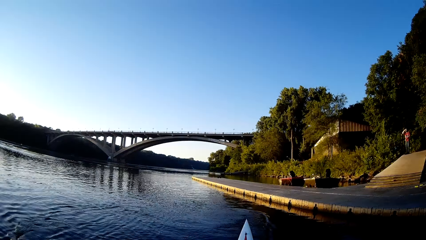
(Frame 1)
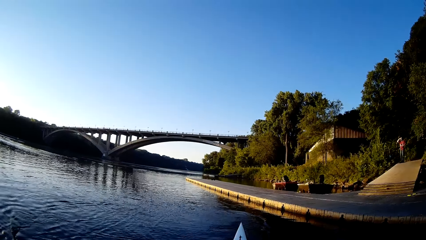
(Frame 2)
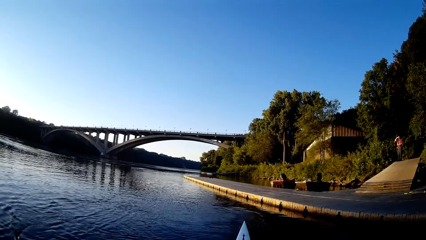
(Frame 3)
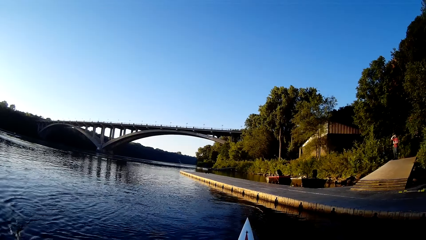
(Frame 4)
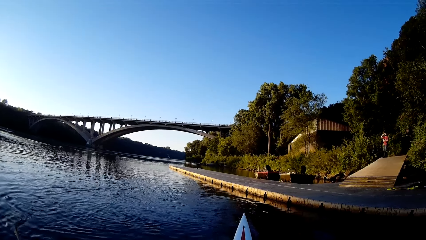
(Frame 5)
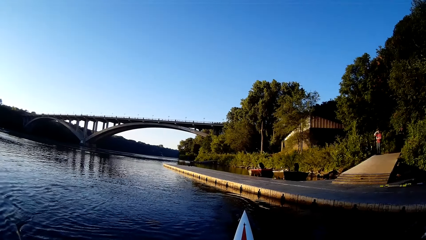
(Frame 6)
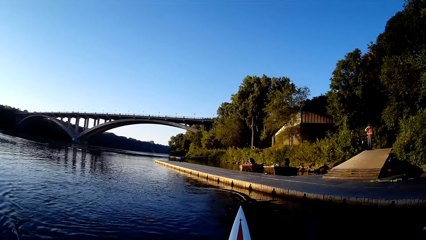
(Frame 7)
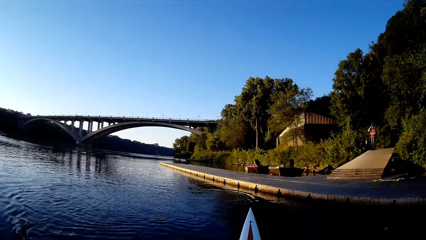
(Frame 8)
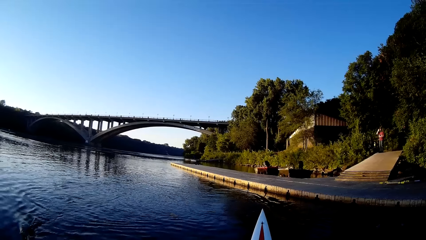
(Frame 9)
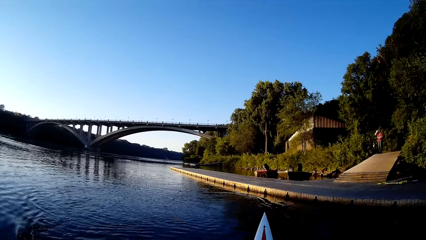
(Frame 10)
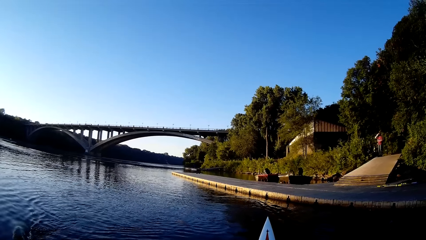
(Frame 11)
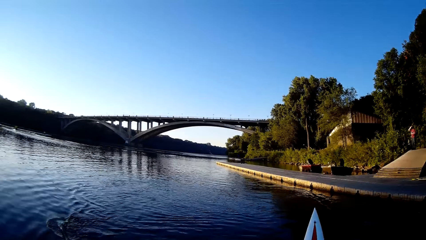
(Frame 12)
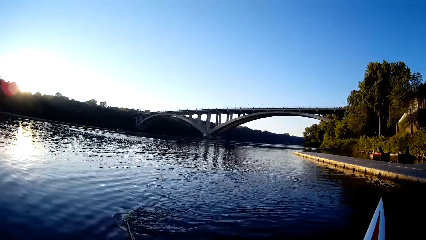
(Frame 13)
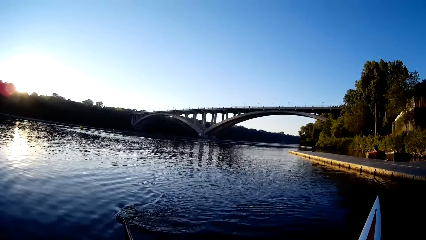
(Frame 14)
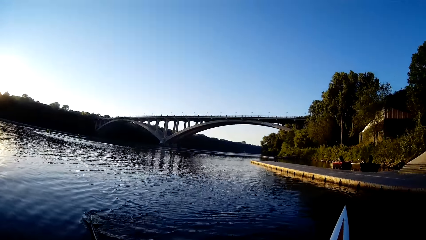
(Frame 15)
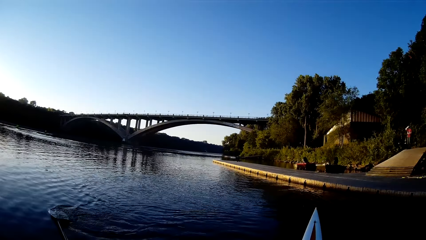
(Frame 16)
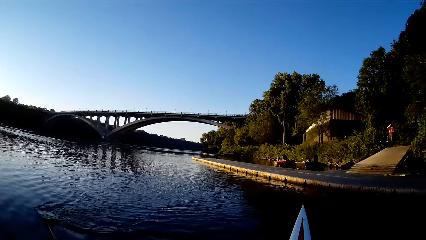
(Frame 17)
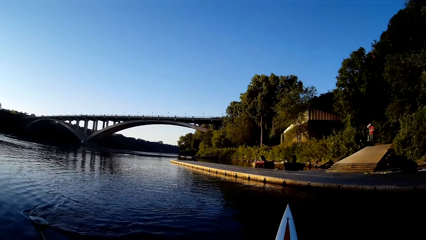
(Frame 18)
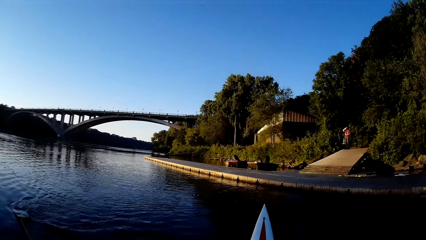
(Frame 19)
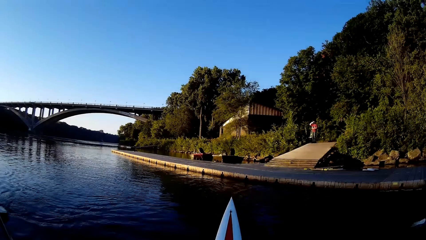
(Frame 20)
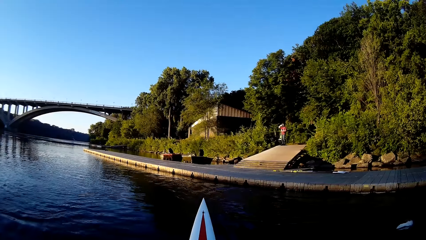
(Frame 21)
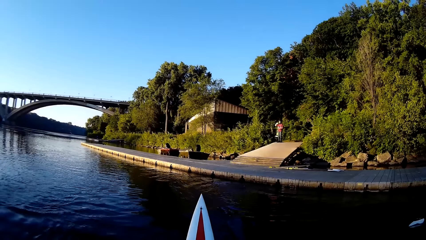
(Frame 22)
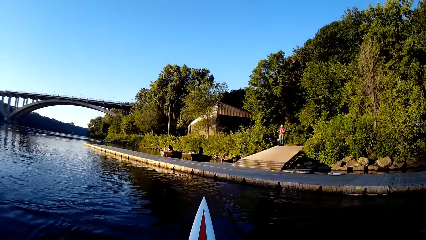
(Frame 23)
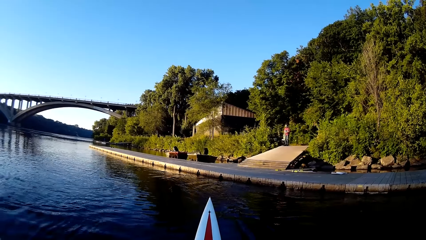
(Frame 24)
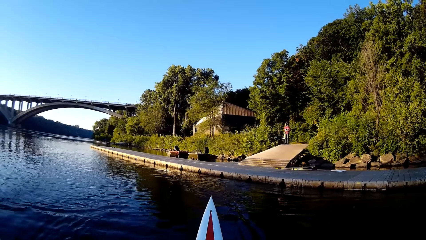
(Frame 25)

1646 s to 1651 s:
The camera wearer rides the boat.
